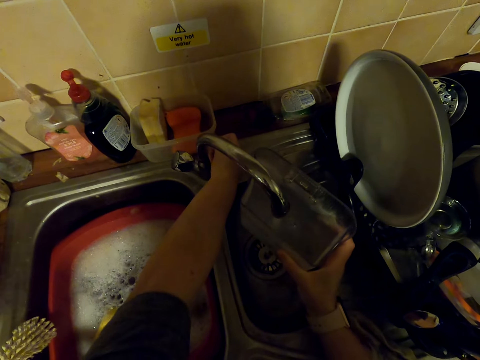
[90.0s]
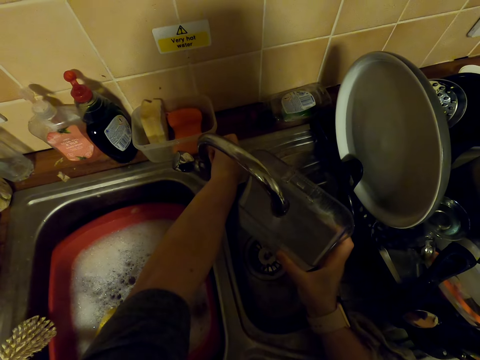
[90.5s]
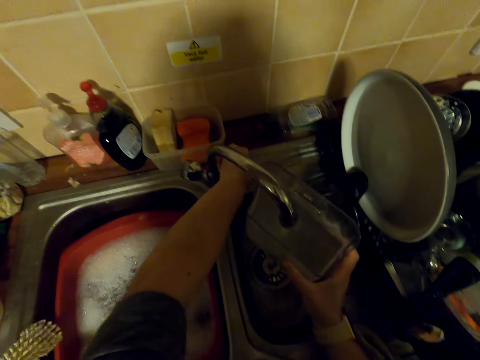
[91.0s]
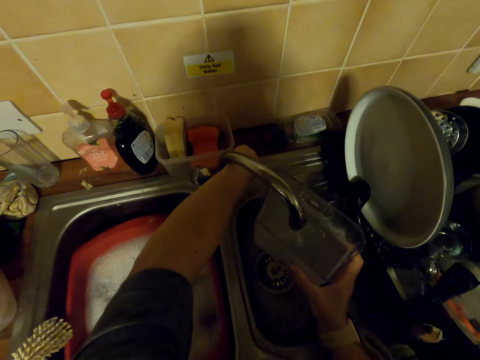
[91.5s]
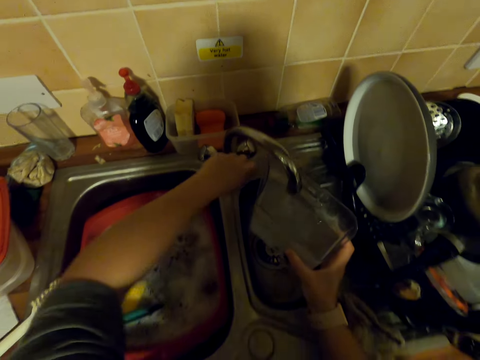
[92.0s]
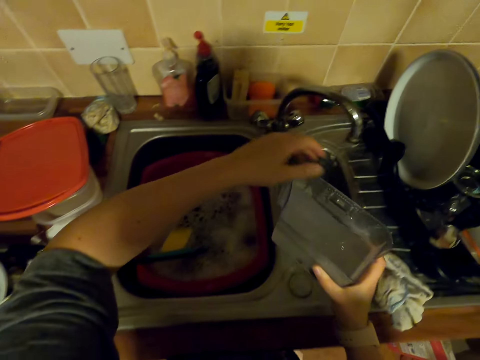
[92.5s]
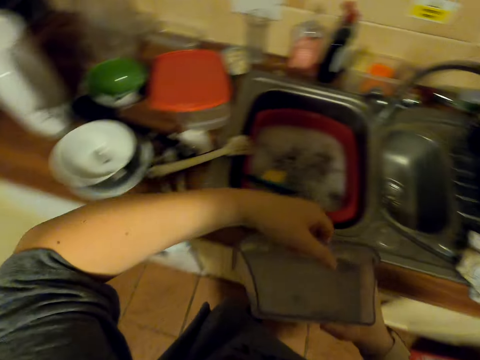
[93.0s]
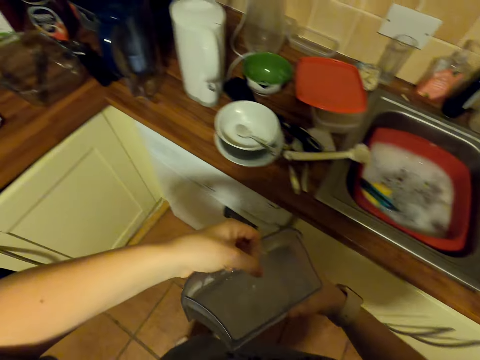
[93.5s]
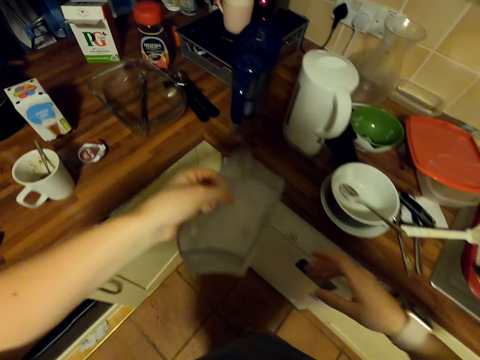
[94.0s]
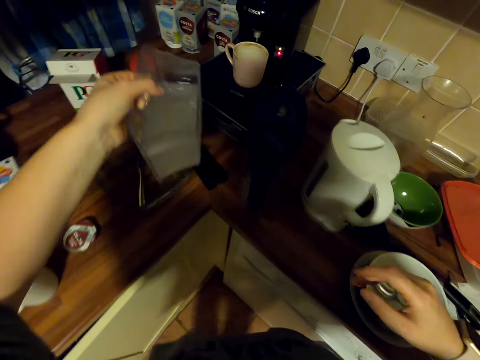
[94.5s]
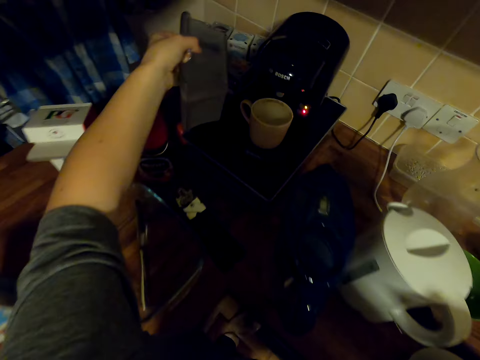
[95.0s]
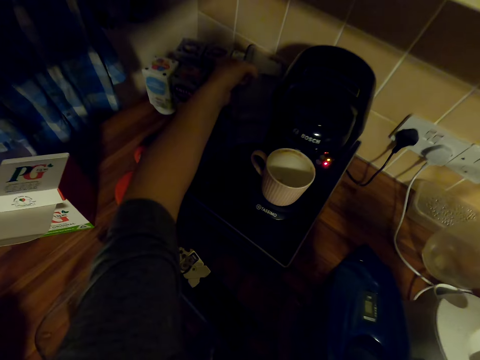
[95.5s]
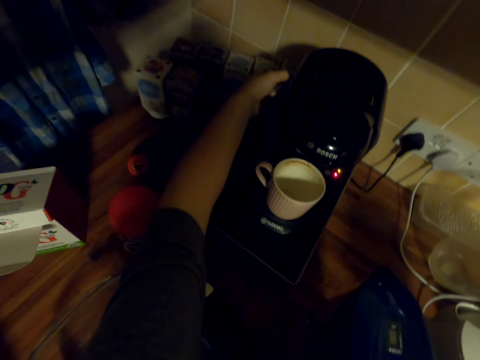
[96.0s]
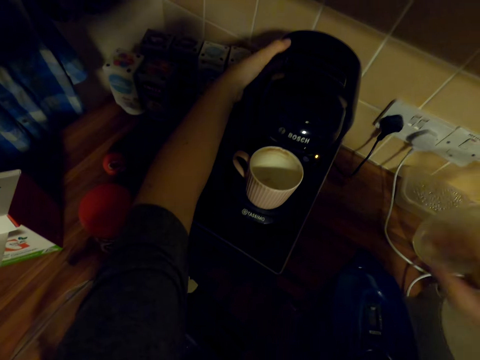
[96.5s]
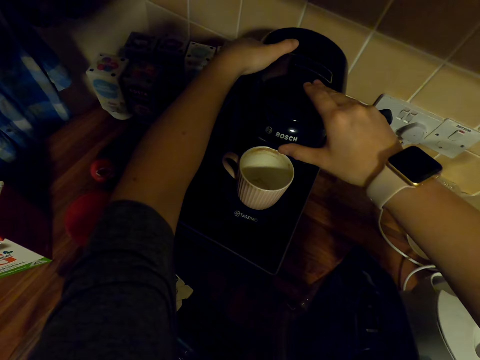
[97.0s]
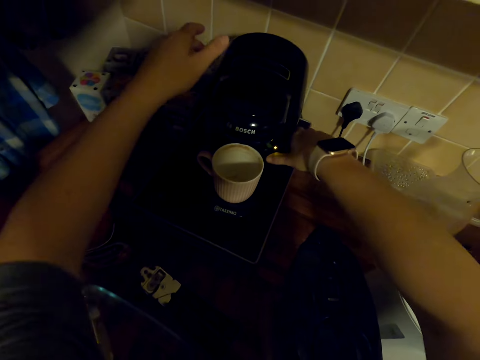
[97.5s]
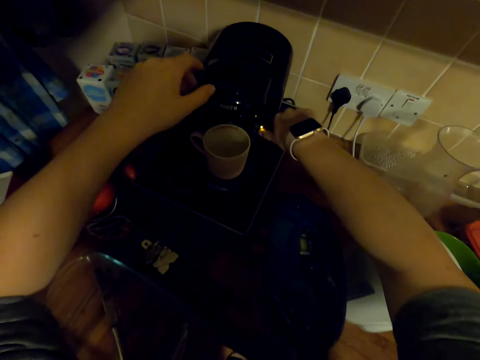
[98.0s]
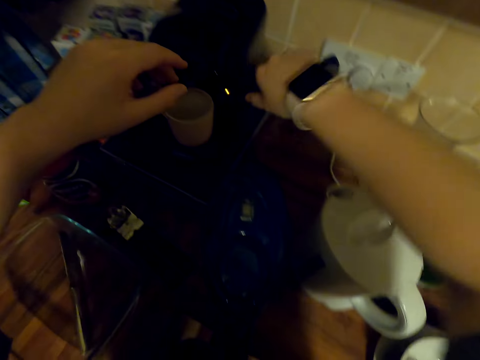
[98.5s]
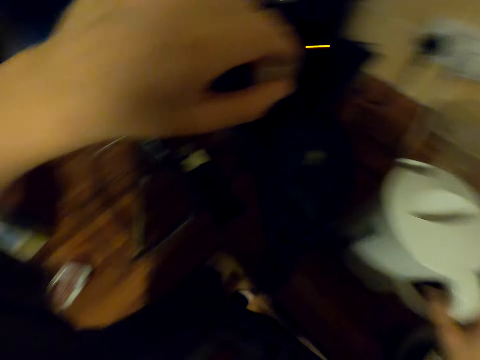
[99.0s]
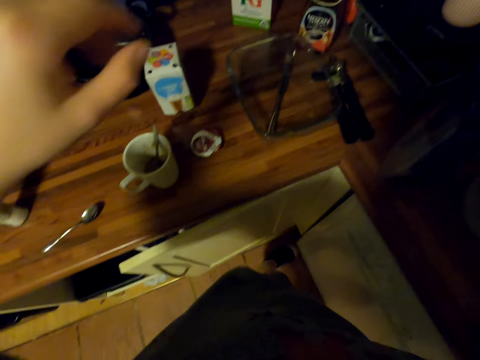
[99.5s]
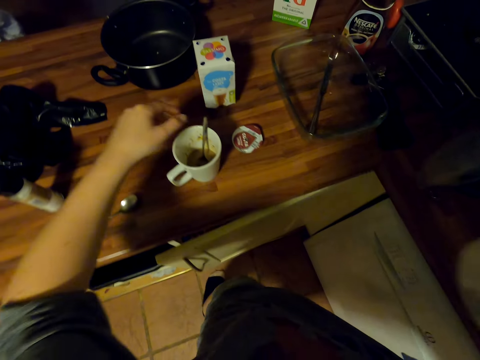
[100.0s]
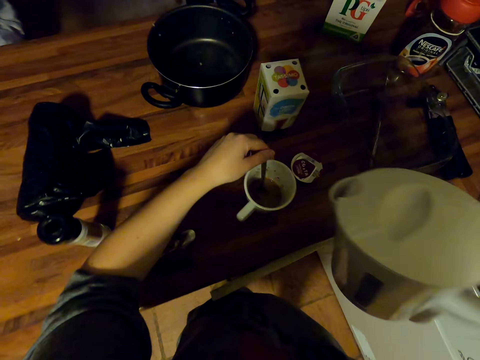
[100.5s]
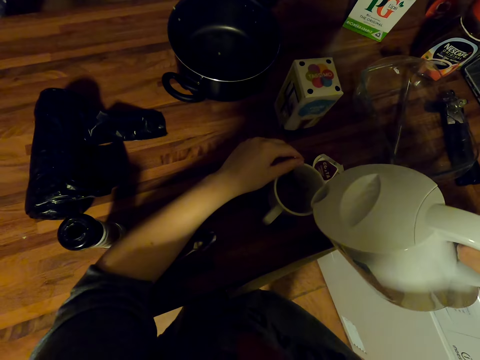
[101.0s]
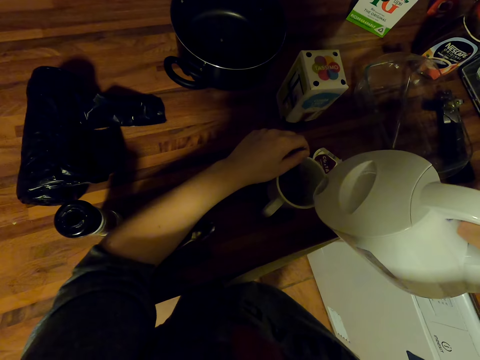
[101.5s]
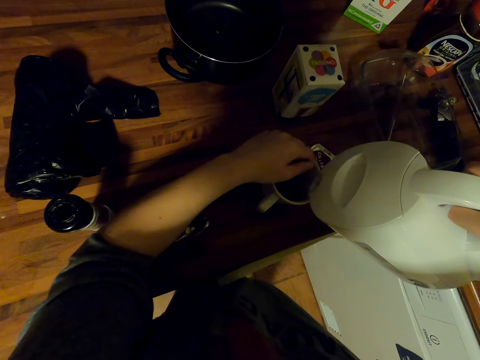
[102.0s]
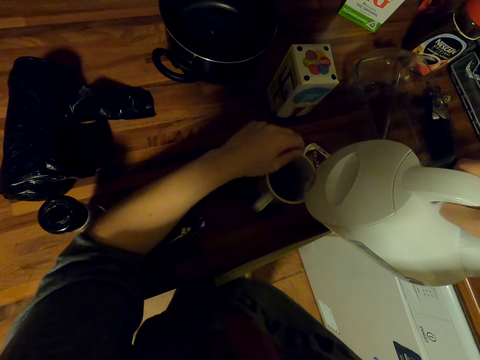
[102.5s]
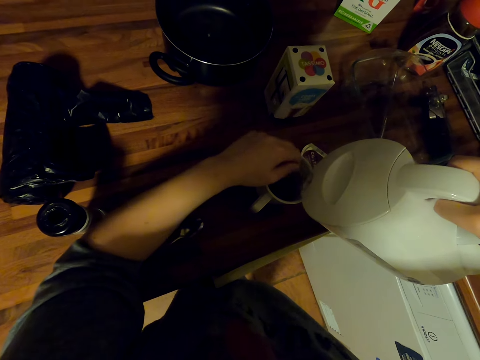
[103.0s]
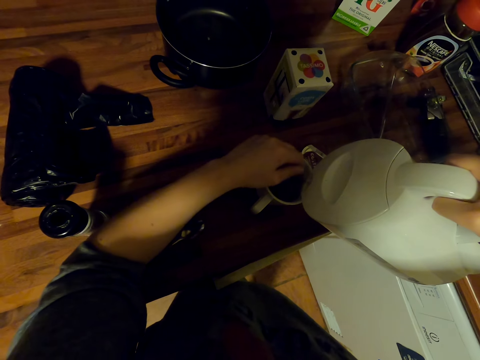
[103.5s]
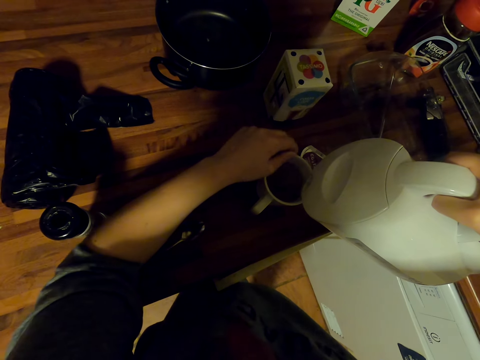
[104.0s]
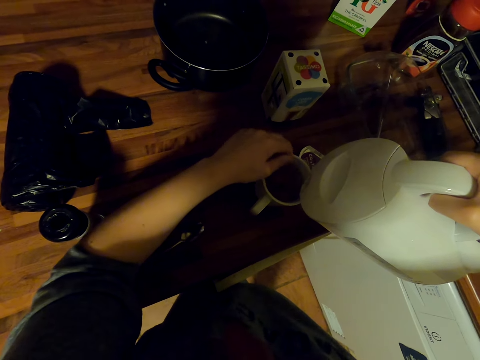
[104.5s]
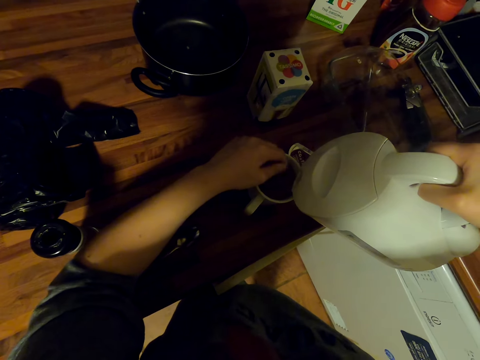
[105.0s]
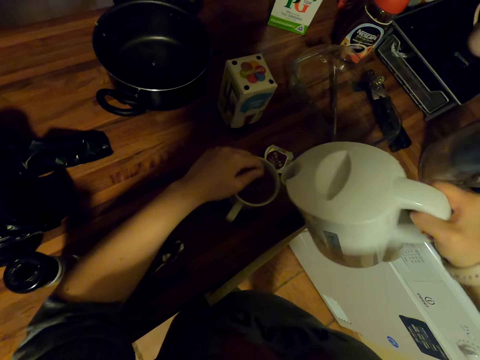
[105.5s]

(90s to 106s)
The camera wearer closes the water tap. They put the water in the coffee maker. They turn on the coffee maker. They pick up a jug. They put water in the mug. They stir the tea.

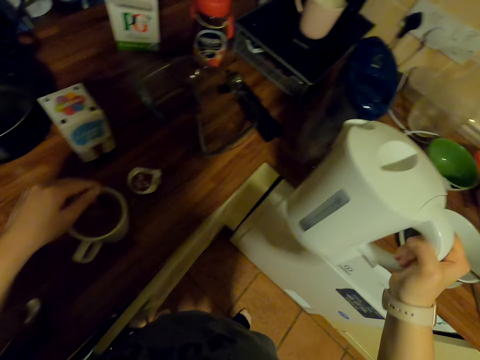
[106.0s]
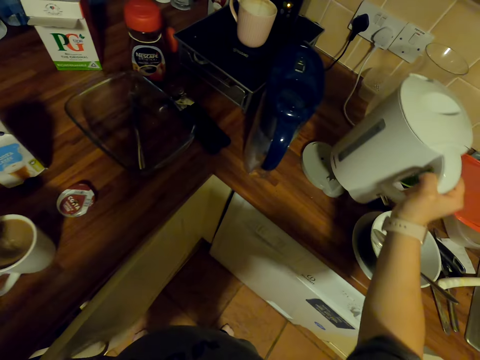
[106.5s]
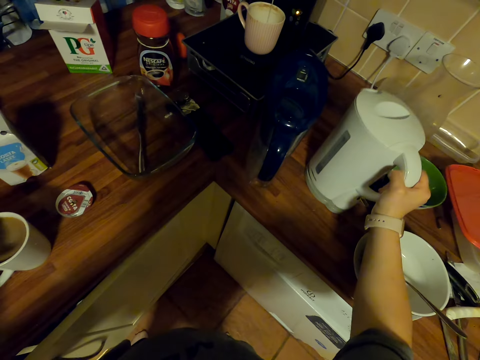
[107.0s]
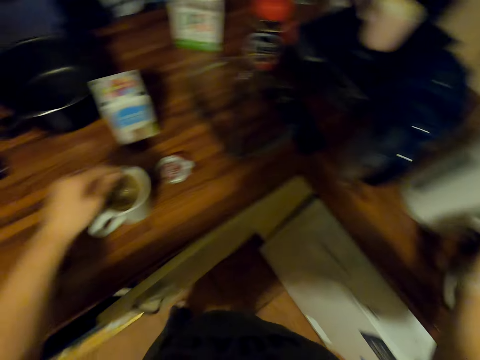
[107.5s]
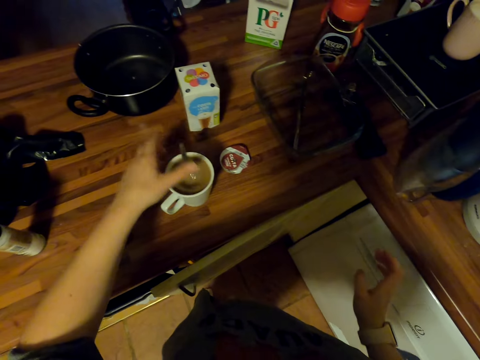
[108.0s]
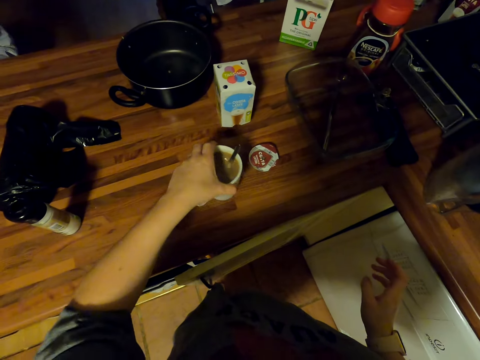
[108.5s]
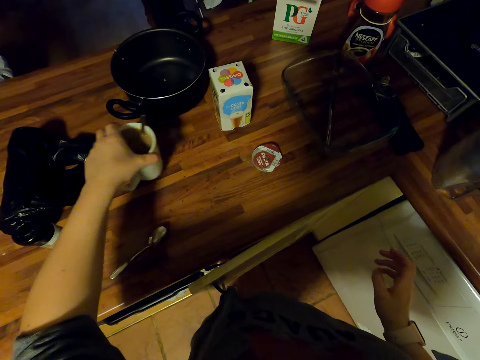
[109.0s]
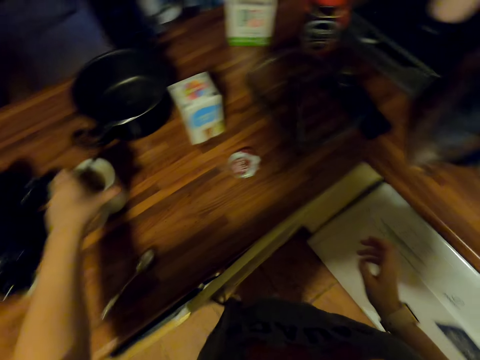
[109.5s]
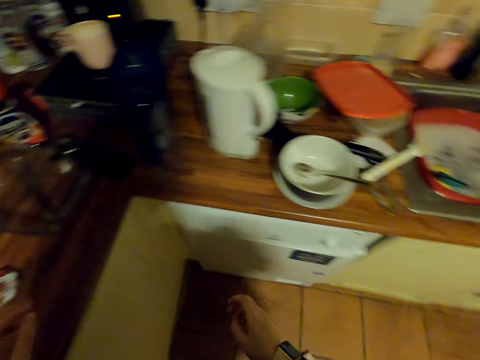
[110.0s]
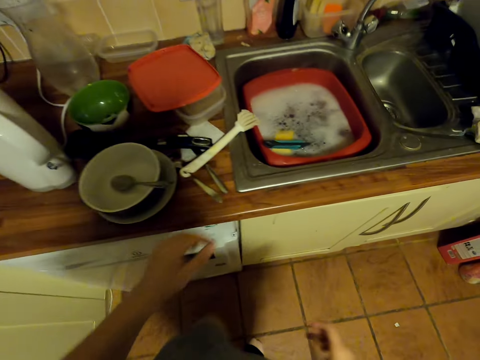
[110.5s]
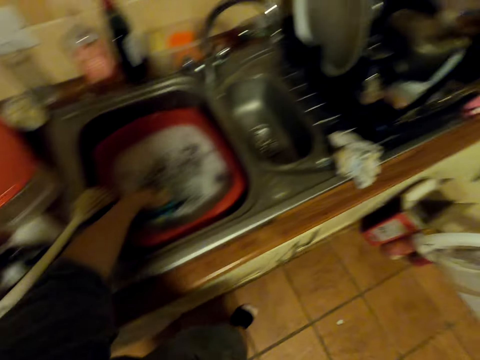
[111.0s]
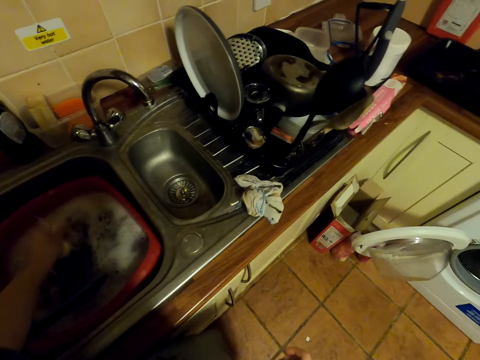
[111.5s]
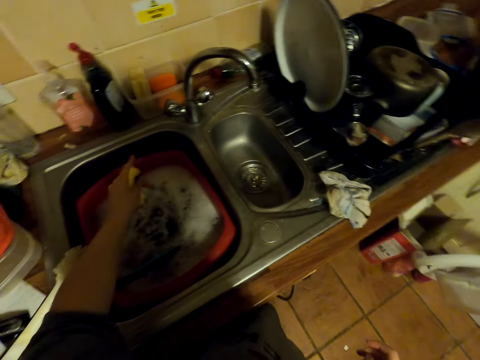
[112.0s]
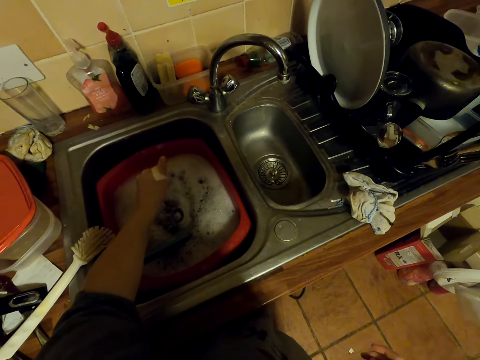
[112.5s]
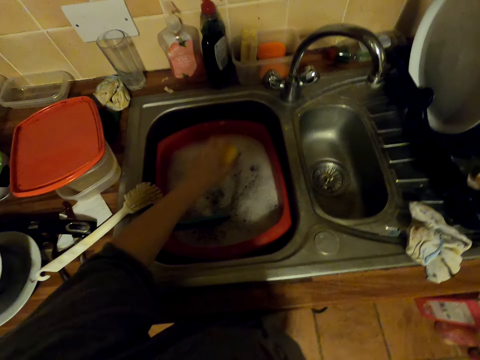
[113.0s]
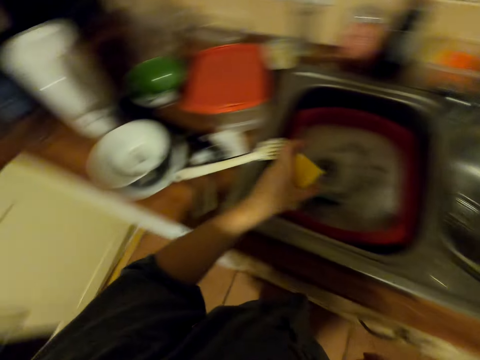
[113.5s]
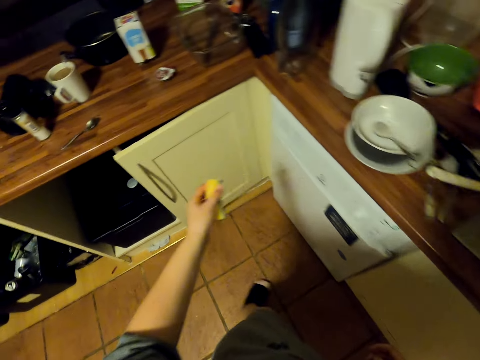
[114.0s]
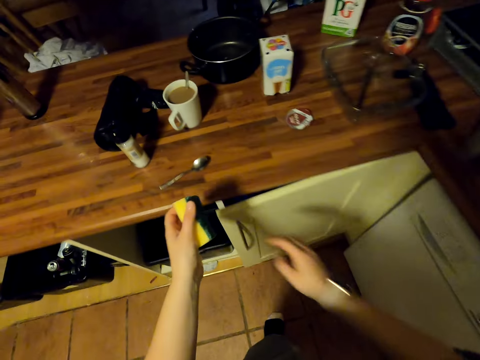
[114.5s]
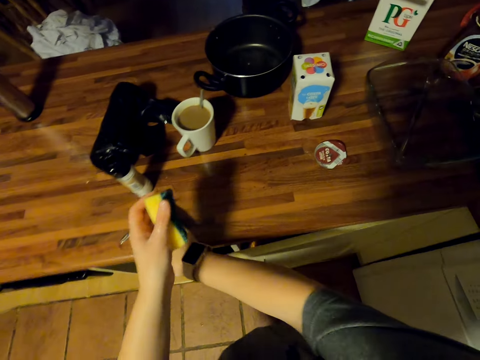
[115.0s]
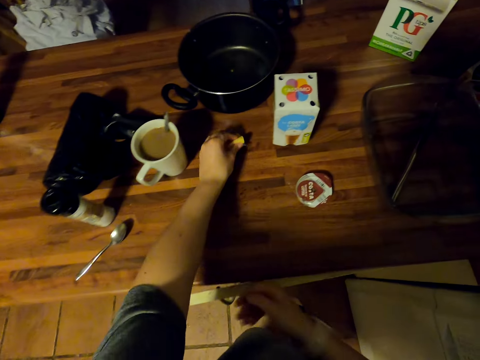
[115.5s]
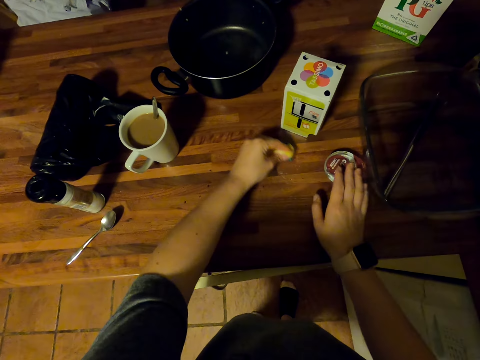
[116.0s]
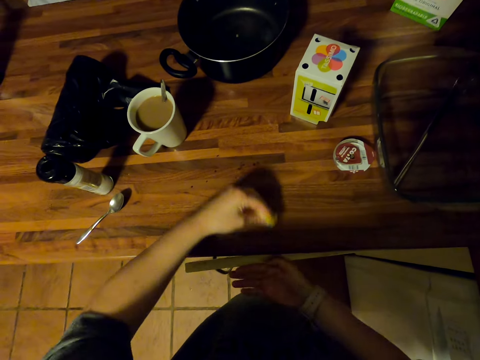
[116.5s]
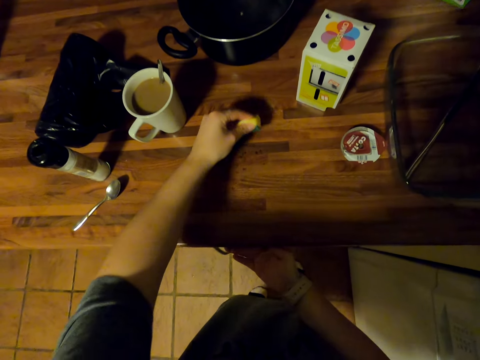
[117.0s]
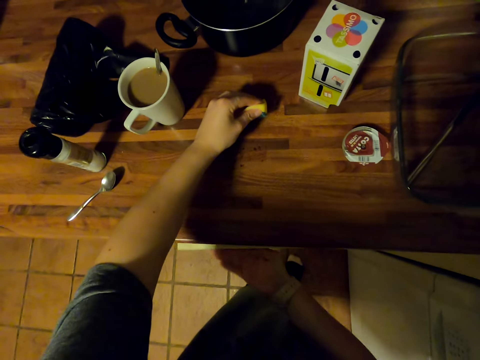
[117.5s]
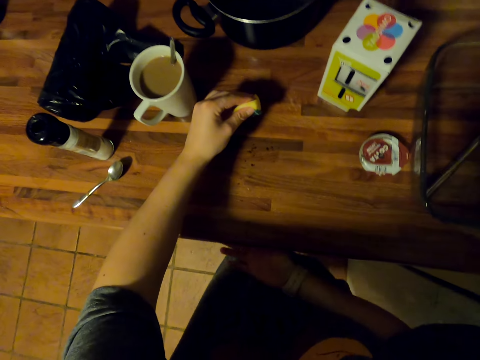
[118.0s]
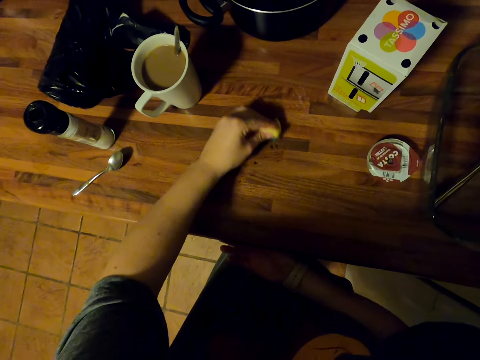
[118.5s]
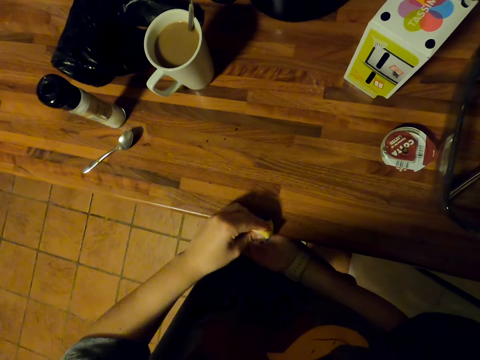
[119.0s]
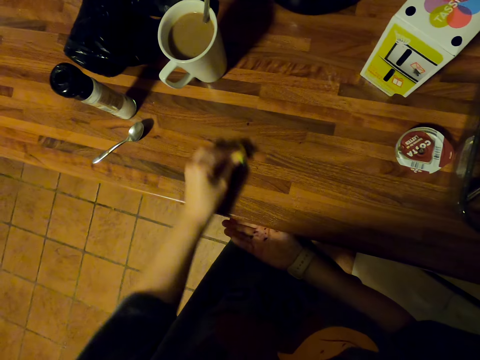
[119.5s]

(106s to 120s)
The camera wearer places the kettle on the countertop. They stir the tea. They move the mug. They place the cup on the table. They move towards the sink. They pick up a sponge from the basin. They squeeze the sponge. They wipe the countertop.
